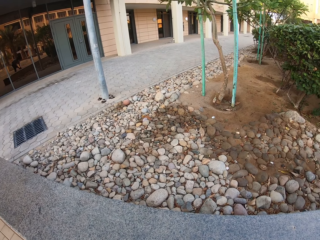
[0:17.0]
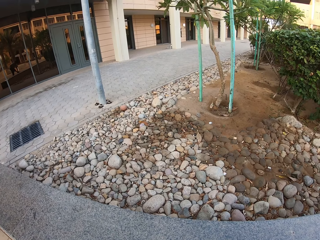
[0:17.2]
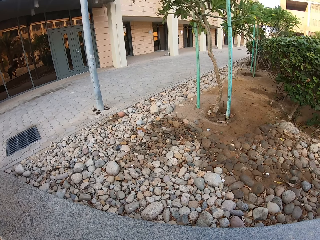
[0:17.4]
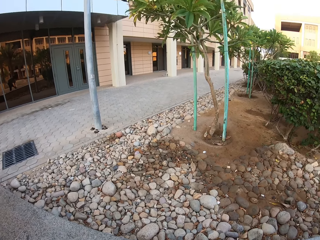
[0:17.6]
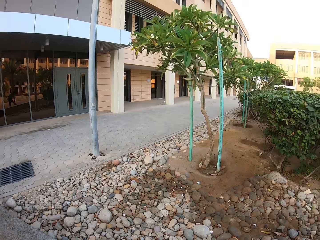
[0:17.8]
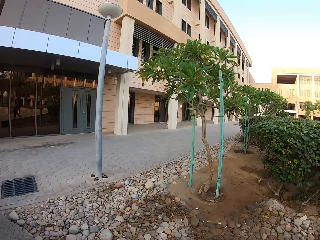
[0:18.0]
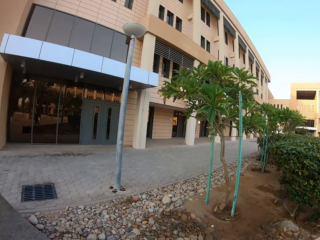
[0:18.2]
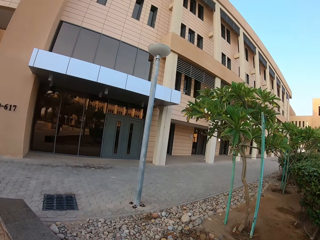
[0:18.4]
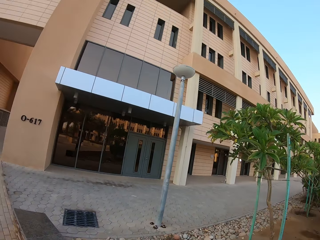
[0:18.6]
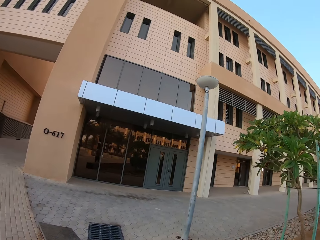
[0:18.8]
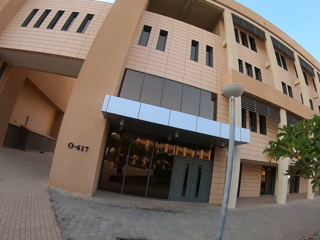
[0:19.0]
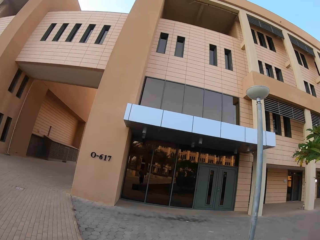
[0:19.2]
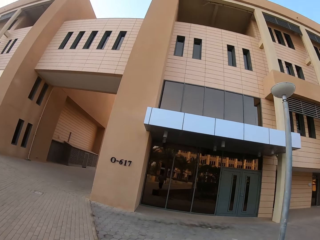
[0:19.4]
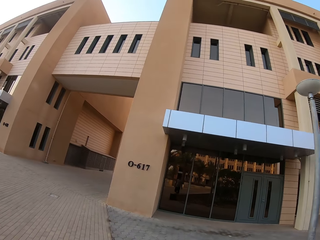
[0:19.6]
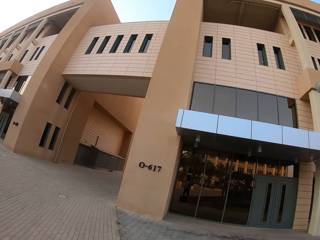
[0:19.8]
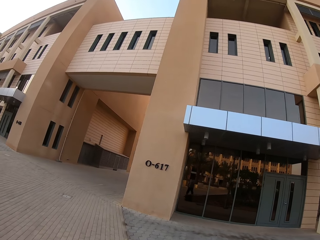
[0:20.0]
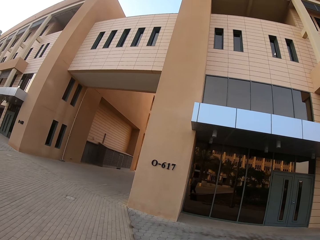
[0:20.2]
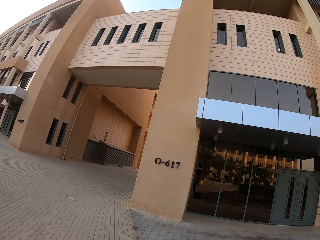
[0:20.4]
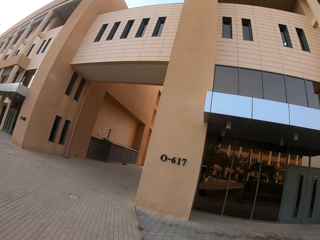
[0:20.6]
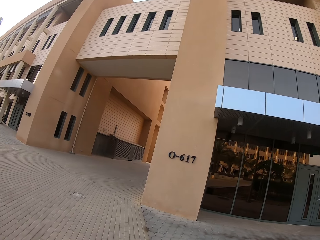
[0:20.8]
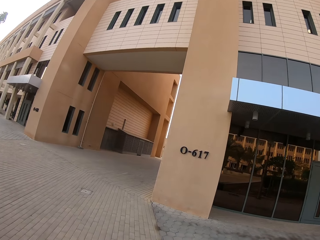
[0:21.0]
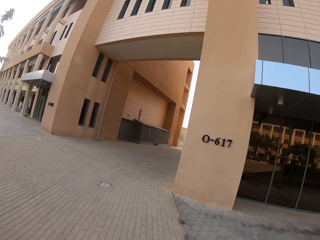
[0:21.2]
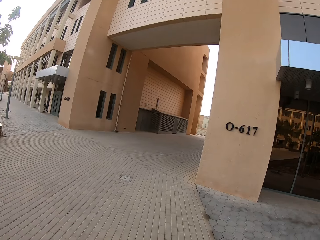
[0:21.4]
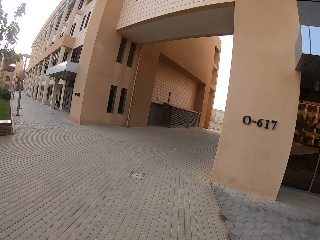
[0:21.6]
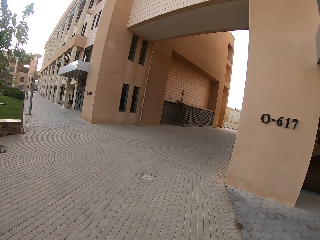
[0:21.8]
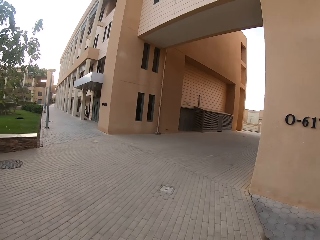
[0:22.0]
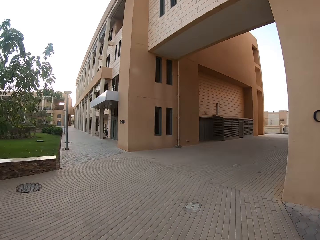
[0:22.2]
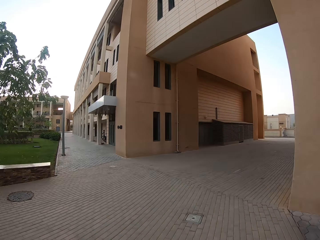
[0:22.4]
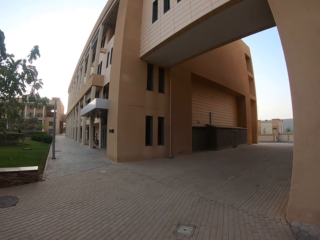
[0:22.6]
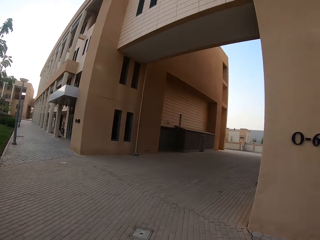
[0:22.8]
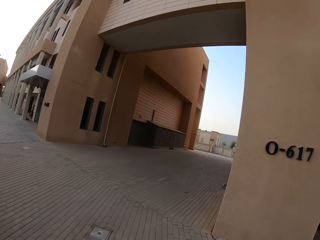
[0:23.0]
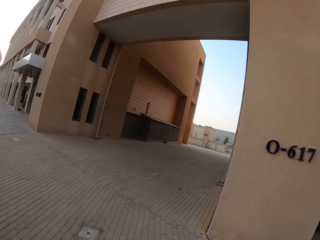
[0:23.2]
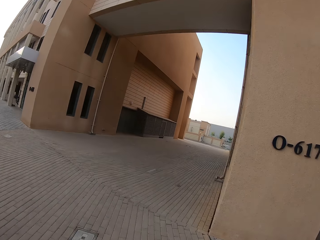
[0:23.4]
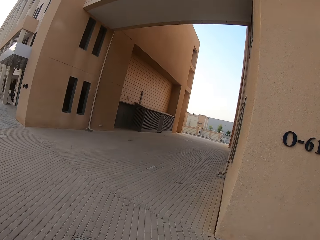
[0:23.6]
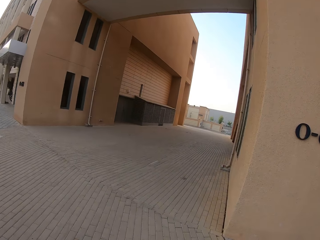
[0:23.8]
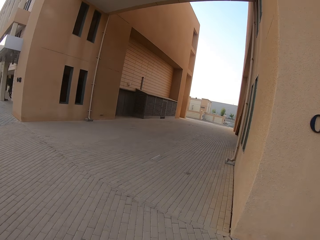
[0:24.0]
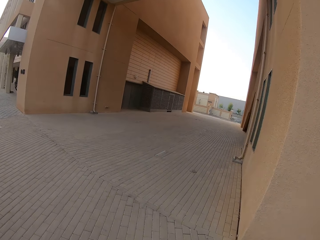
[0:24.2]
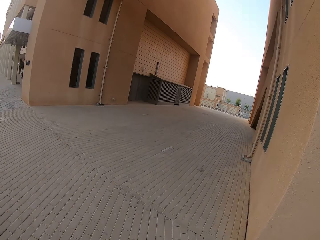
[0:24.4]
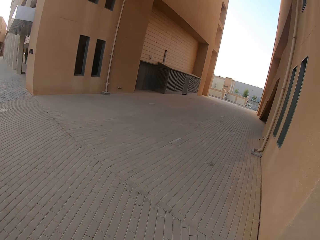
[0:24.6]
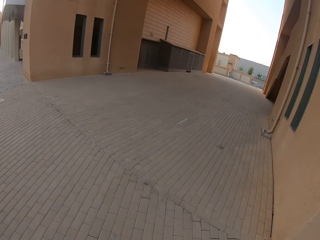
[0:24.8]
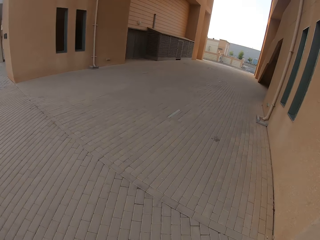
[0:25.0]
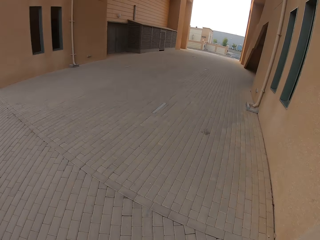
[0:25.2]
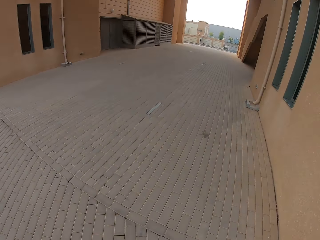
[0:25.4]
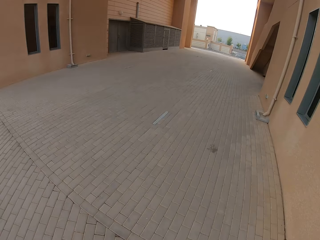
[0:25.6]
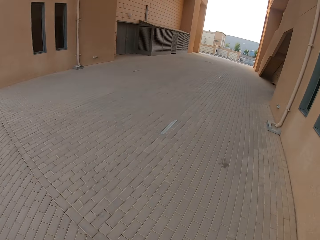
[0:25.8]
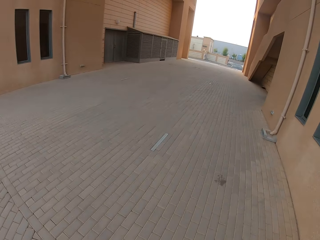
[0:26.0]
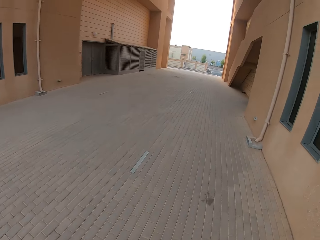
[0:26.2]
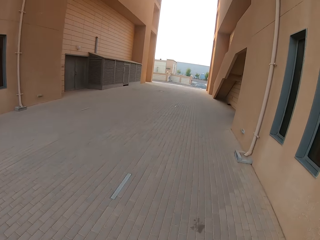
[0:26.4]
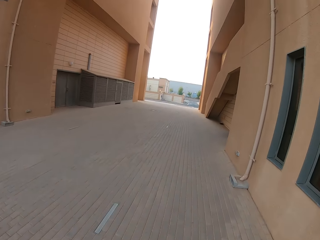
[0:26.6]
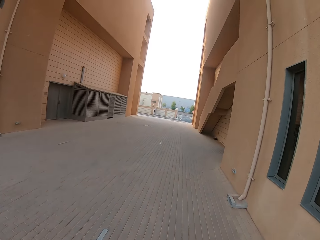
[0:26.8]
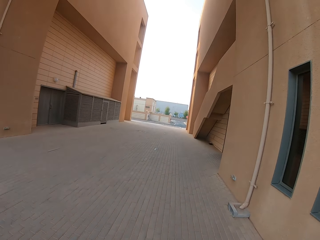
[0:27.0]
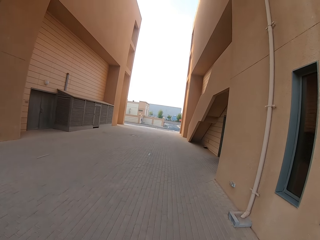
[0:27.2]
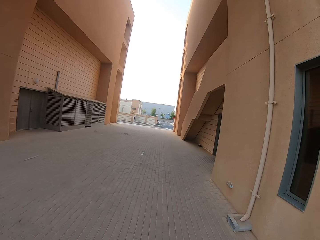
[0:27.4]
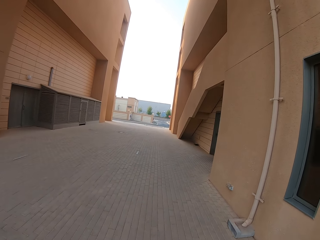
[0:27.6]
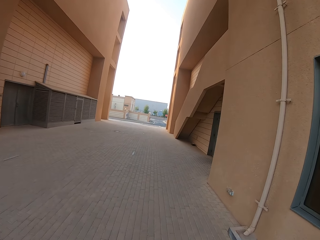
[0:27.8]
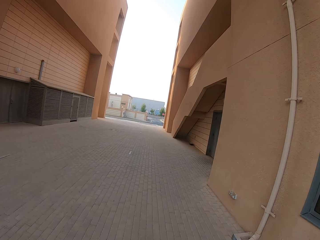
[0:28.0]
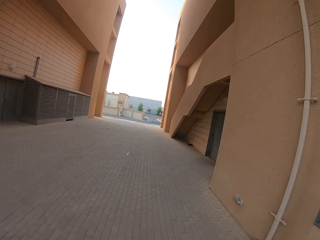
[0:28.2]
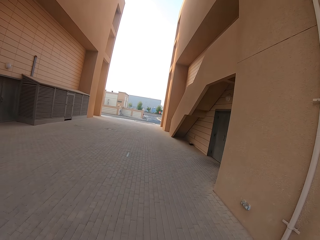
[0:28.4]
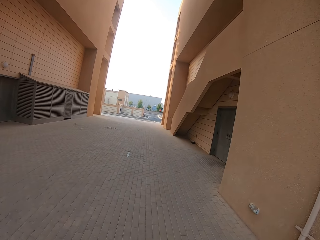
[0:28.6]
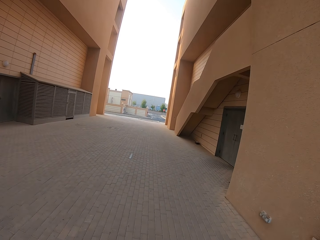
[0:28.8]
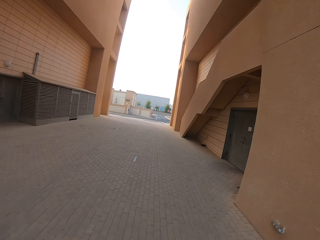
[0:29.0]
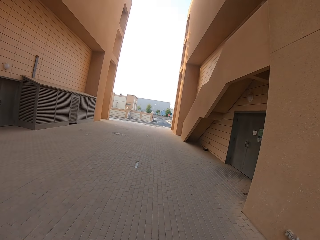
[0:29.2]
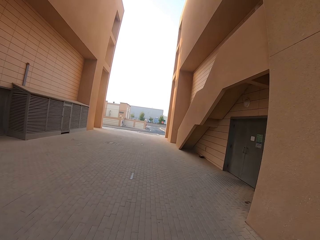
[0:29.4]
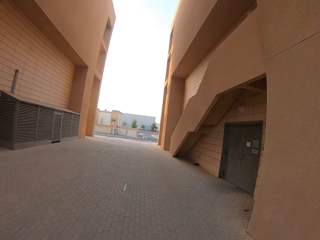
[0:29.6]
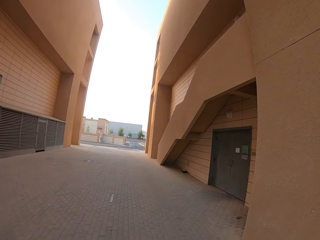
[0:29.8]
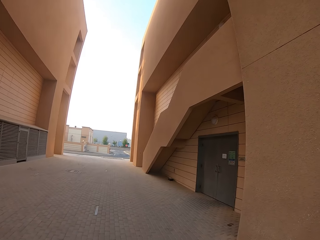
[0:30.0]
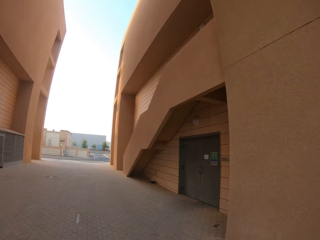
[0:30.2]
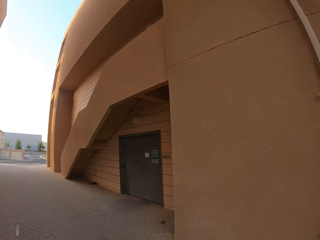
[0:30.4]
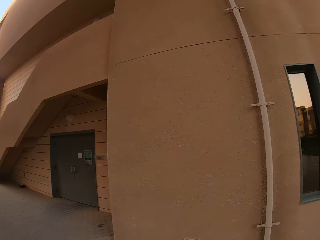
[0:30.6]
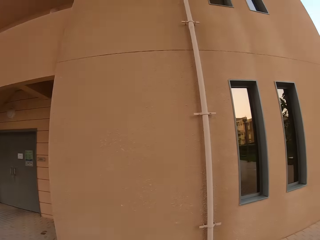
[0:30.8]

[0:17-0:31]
The camera wearer walks towards the building. They stare at the building.
